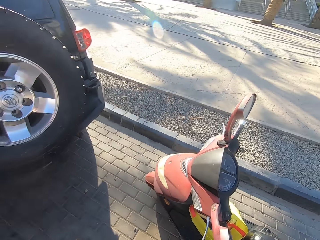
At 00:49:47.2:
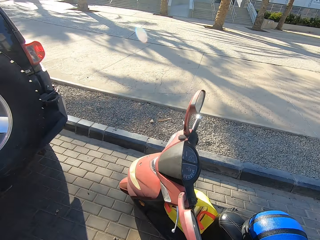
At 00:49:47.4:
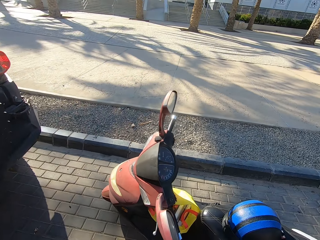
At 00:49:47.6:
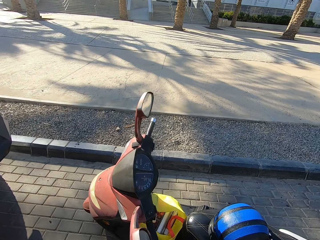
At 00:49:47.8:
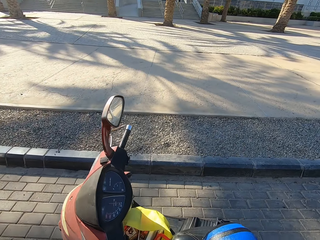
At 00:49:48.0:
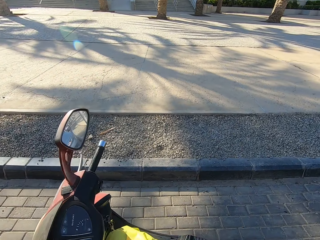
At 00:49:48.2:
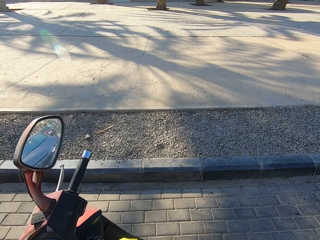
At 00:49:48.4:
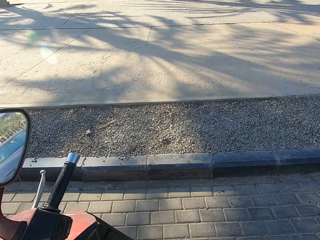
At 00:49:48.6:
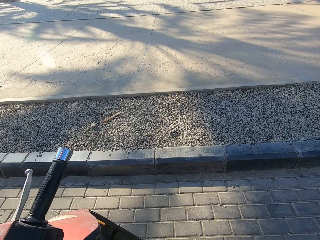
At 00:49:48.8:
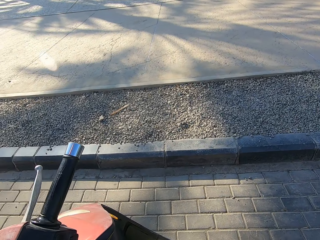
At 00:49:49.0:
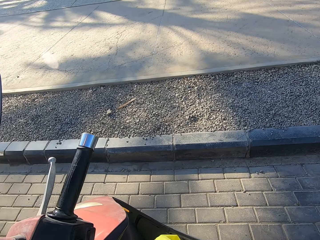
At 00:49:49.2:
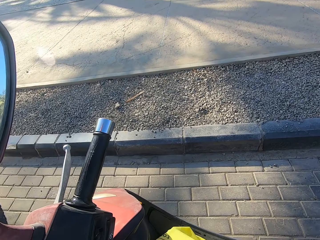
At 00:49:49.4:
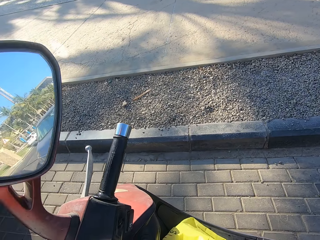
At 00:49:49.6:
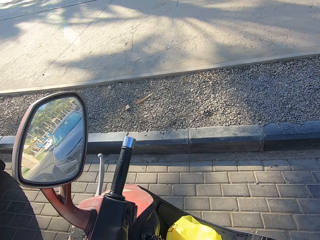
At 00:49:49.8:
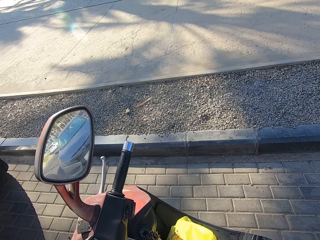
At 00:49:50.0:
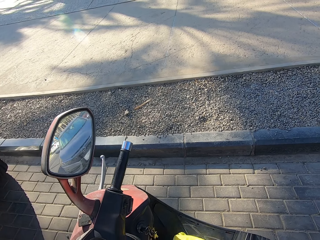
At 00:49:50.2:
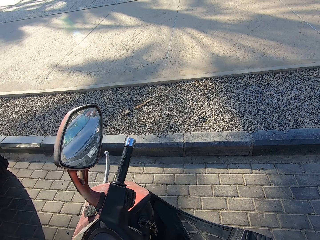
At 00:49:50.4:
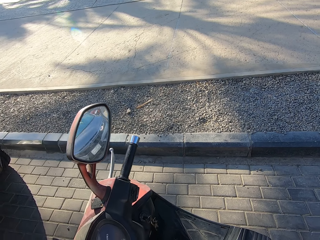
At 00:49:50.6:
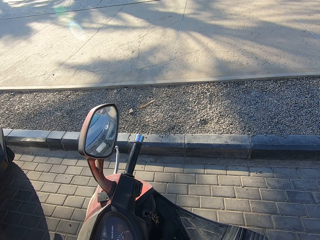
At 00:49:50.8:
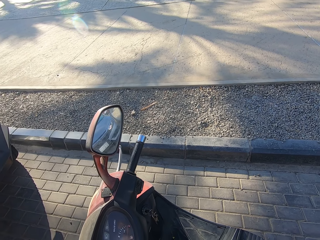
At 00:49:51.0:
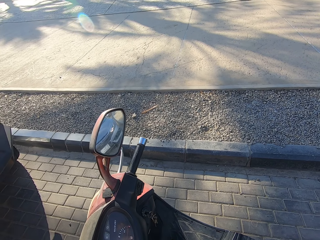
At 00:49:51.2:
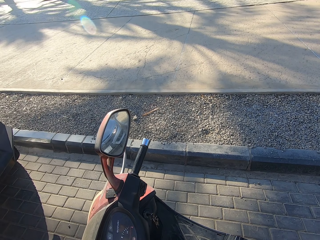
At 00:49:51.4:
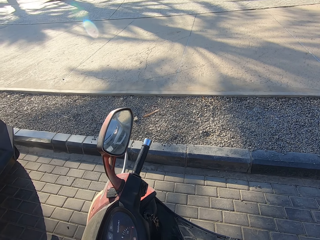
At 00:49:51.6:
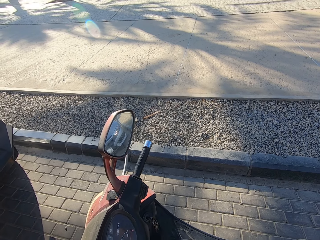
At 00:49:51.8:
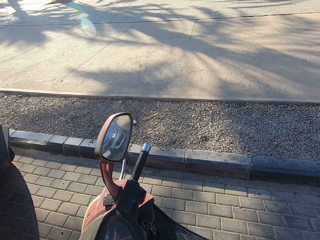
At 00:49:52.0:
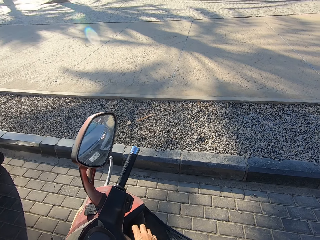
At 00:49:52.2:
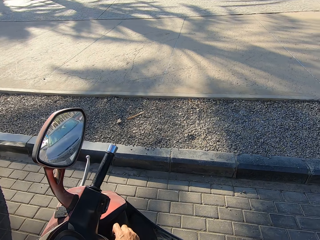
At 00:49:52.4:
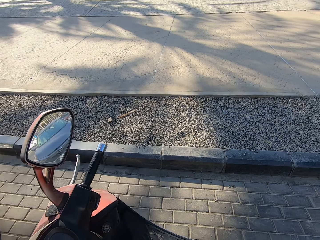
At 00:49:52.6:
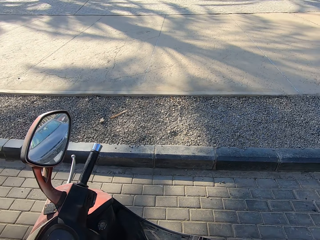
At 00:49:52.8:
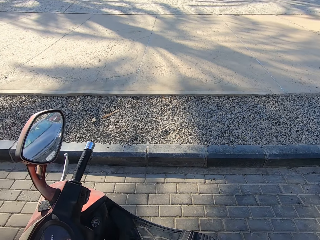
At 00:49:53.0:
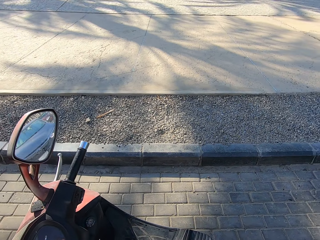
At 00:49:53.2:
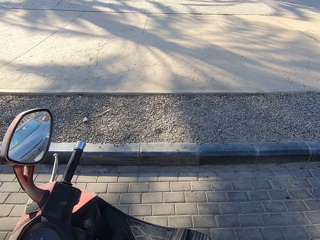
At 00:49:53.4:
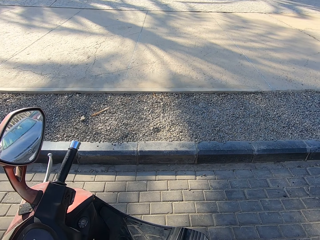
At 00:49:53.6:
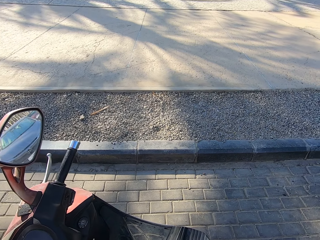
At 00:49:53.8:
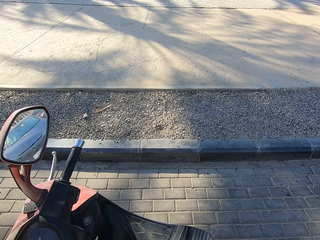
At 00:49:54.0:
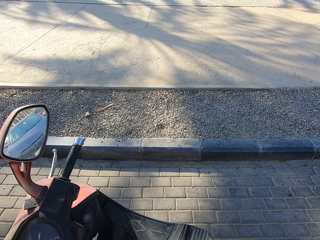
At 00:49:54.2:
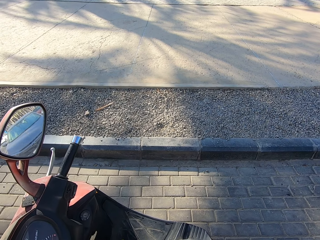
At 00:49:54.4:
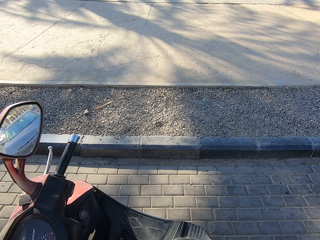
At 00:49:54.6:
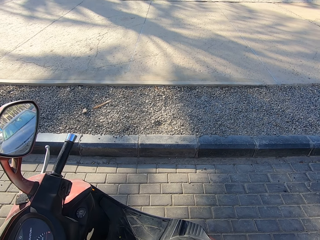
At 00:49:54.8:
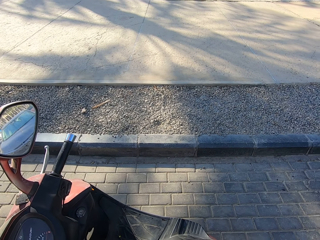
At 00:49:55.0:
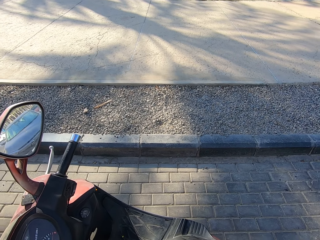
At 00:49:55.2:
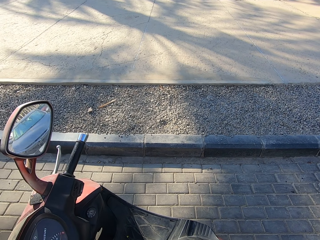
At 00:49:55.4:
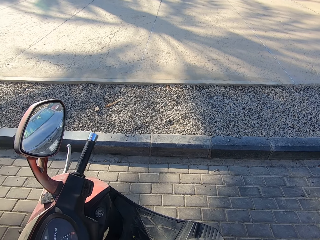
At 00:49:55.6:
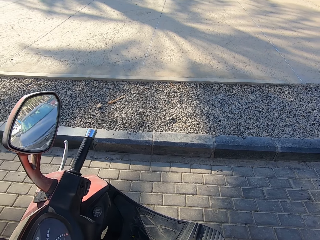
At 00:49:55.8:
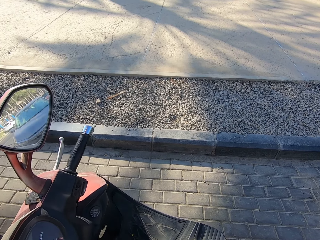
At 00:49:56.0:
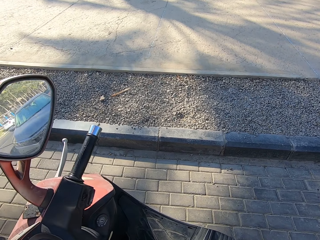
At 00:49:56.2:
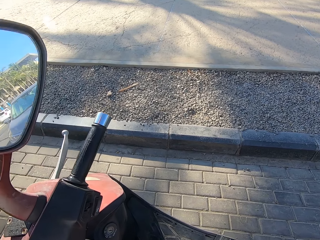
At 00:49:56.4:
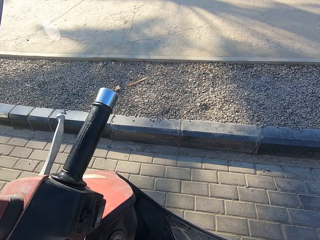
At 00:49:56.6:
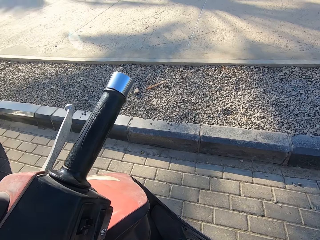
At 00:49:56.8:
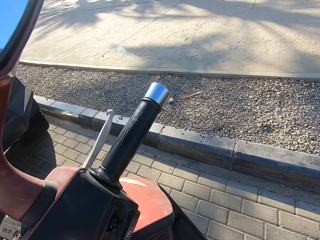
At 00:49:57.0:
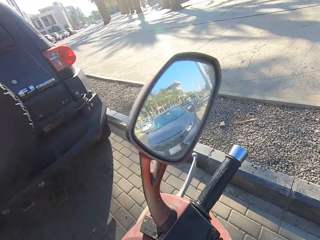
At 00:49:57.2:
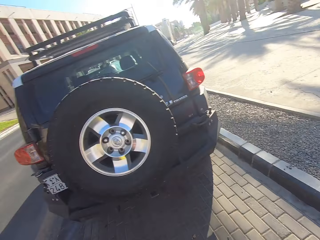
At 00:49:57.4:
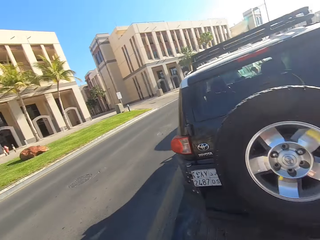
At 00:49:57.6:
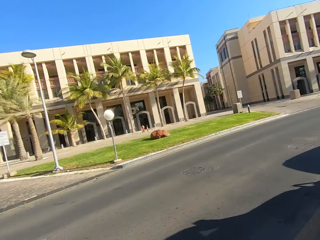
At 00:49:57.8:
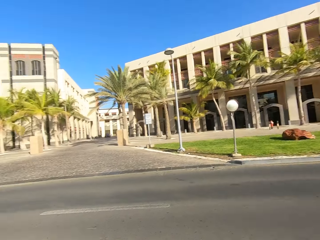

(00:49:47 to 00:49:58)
The camera wearer carries the yellow bag. They remove the key from the motorcycle.

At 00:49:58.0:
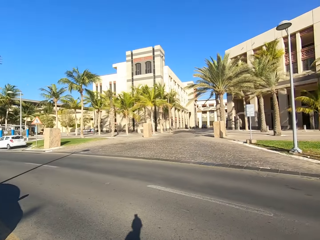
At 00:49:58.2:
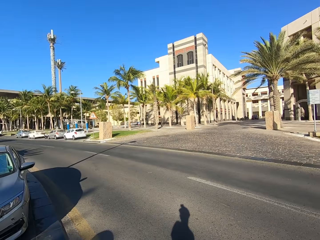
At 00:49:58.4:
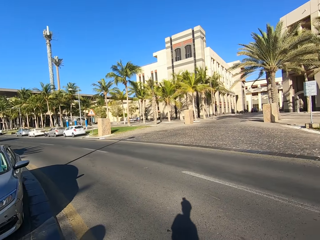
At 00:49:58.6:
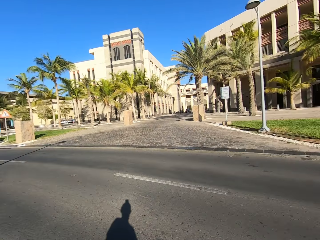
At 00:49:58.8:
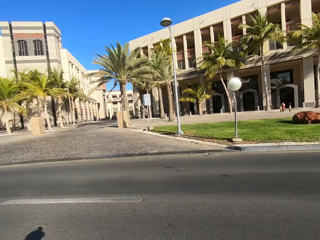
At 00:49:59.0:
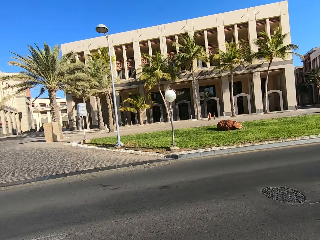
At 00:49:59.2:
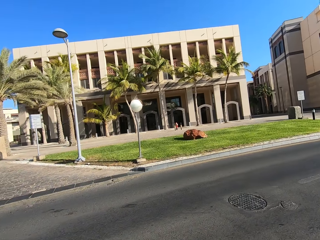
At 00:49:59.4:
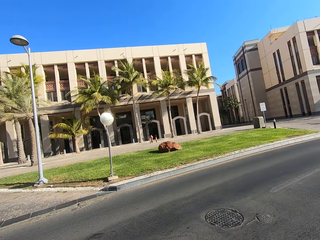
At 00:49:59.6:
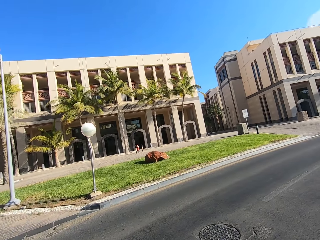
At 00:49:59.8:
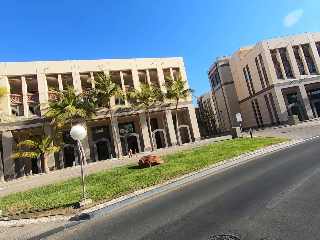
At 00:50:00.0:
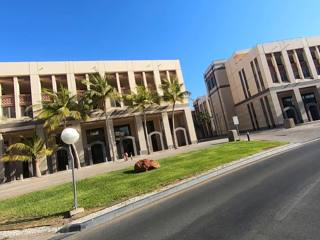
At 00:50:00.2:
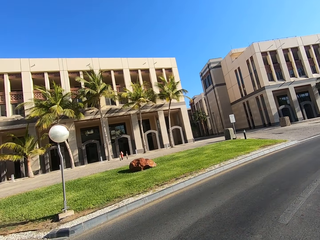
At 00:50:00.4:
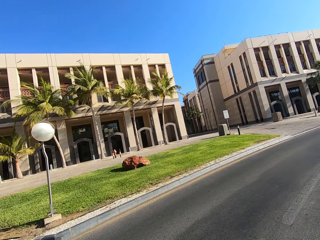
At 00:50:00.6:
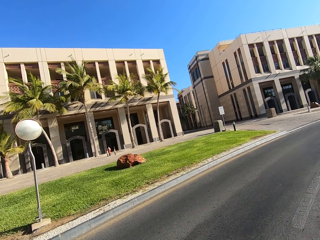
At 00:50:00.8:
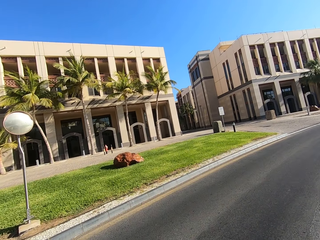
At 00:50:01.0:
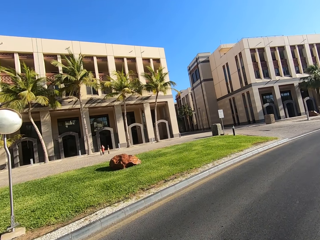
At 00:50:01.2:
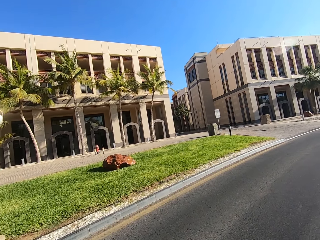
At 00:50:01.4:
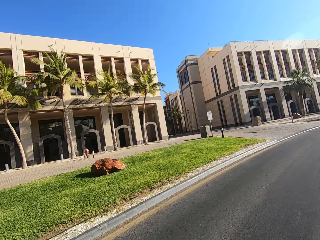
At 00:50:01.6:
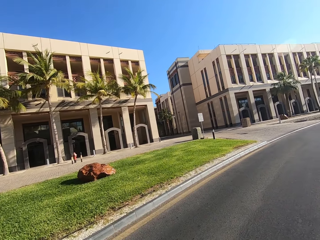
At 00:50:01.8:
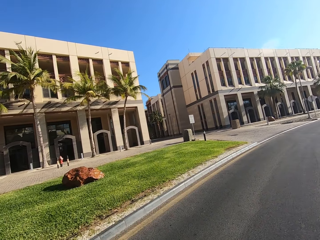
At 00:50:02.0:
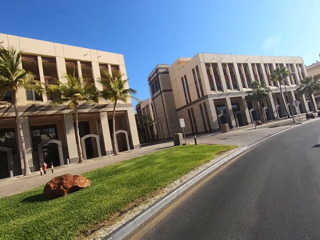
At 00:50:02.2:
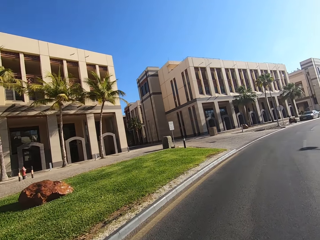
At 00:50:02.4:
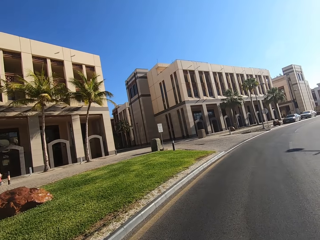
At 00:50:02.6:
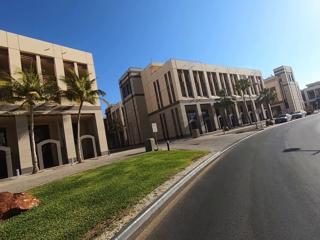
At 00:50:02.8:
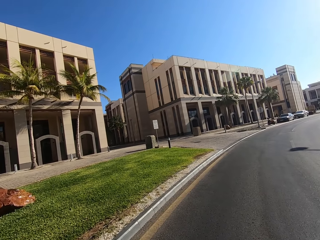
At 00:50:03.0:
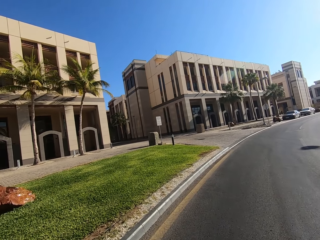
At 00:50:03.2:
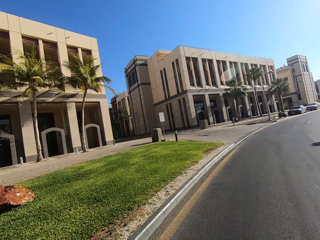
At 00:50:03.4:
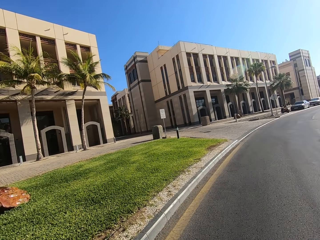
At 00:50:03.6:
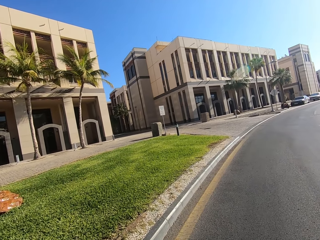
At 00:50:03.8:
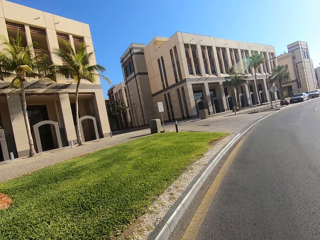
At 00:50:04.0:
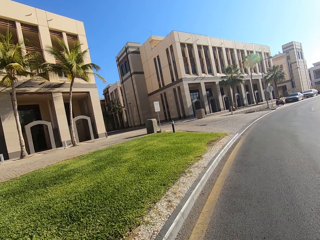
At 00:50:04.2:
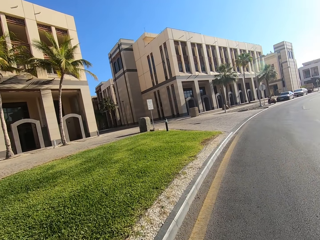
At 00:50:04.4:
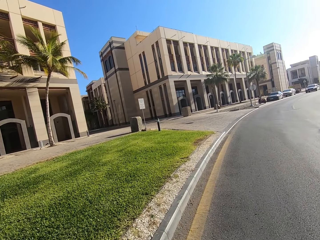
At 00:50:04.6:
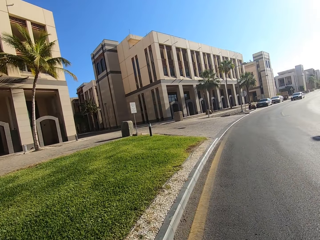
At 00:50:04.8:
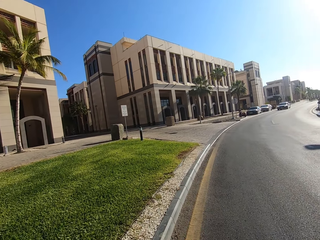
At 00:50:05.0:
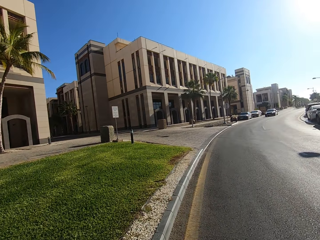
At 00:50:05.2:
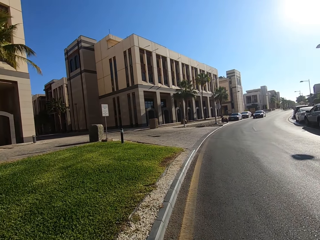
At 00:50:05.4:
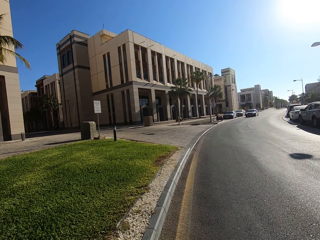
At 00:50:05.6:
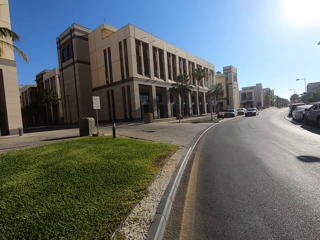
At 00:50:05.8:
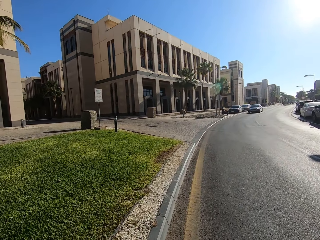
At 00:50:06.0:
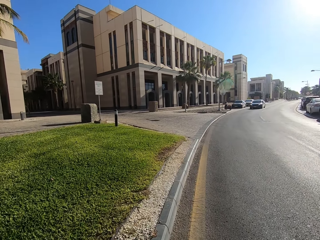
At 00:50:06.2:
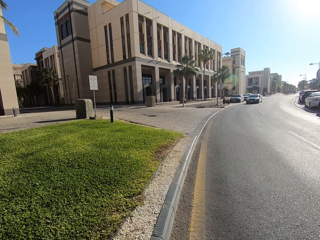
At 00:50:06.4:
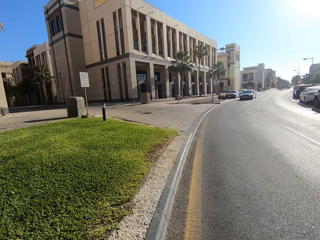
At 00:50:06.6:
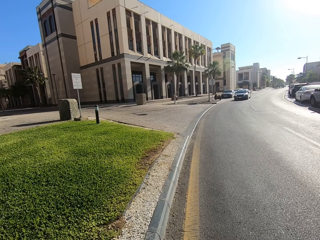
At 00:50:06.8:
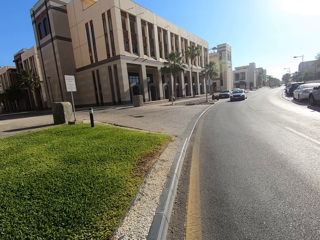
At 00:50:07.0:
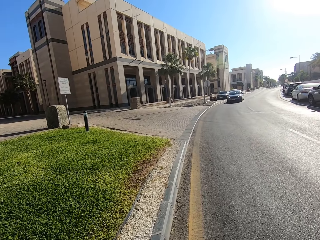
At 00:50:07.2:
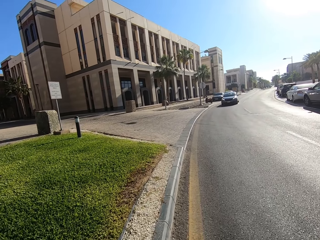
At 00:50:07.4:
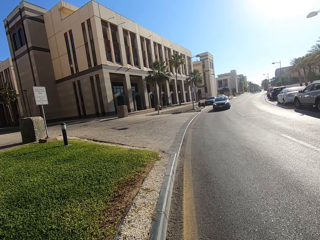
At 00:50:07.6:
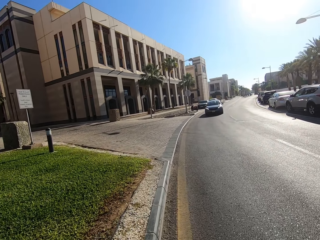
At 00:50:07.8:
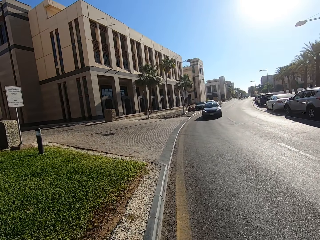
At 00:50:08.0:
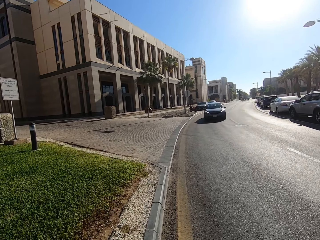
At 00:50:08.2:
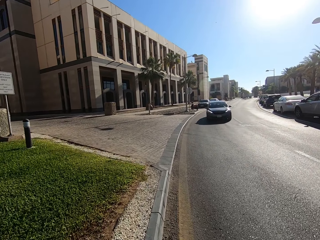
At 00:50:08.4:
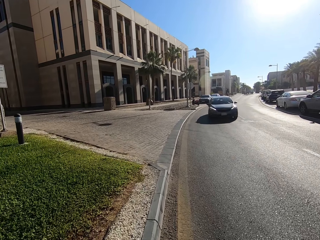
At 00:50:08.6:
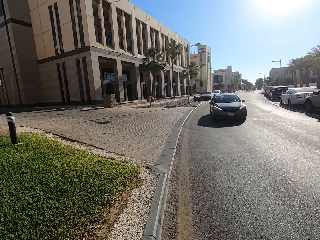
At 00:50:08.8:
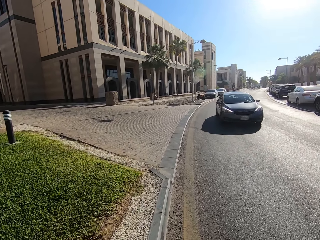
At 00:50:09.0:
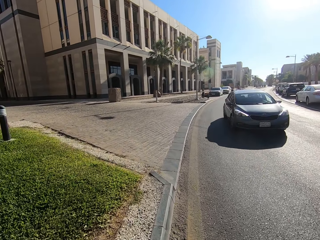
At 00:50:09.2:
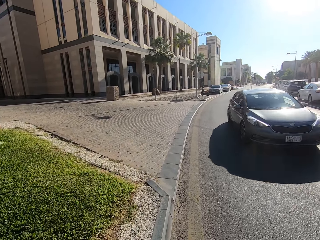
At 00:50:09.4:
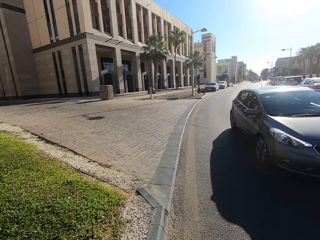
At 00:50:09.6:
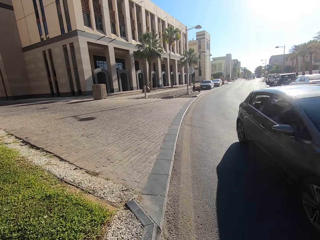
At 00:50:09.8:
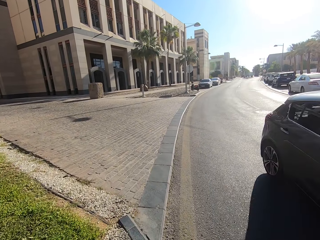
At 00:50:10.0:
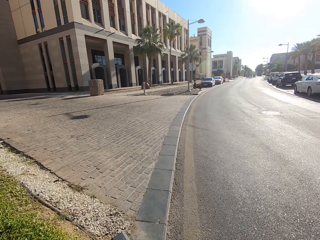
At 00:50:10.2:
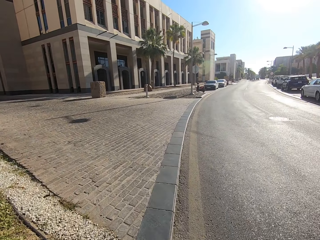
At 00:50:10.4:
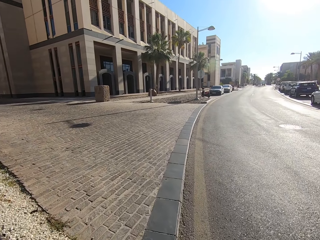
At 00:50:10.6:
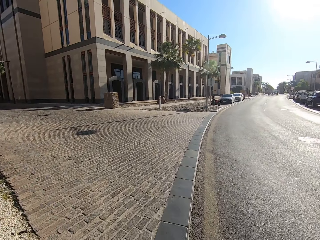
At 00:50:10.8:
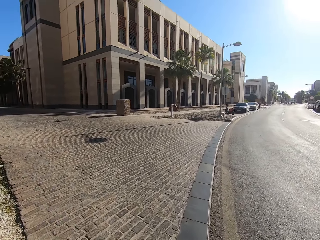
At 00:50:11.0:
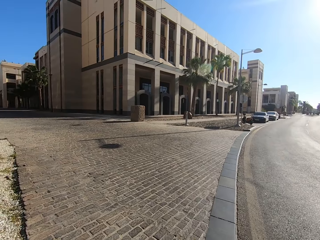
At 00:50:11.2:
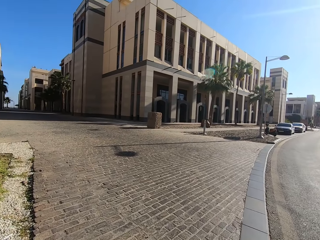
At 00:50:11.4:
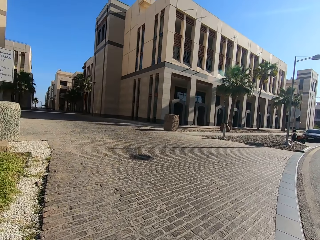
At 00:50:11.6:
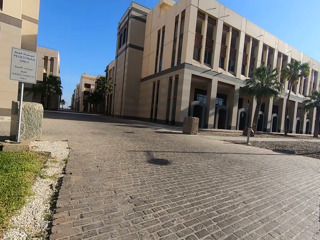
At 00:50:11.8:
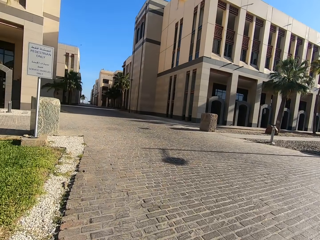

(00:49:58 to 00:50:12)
The camera wearer walks towards a building. They walk along the road.
